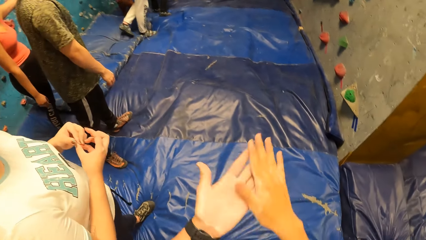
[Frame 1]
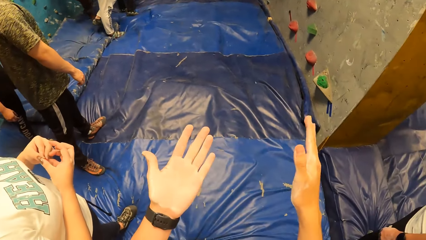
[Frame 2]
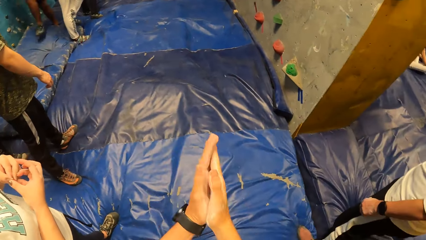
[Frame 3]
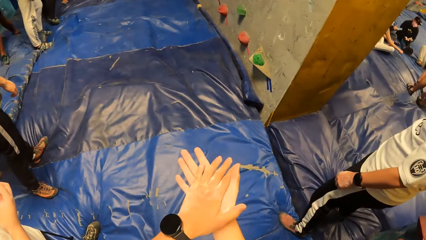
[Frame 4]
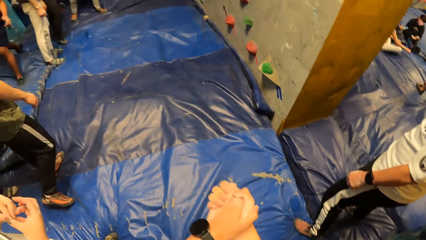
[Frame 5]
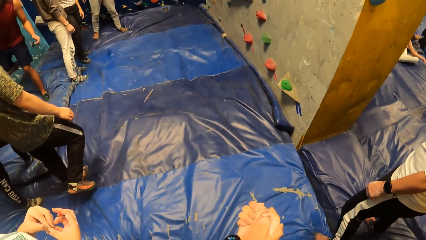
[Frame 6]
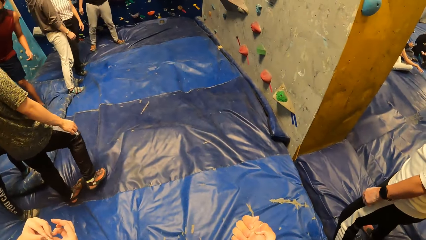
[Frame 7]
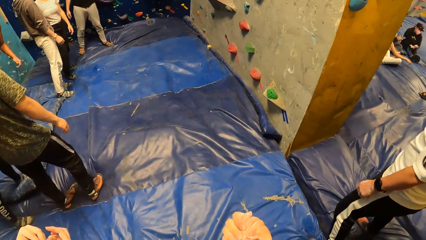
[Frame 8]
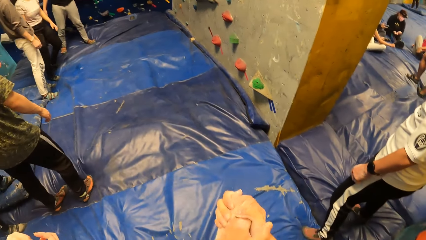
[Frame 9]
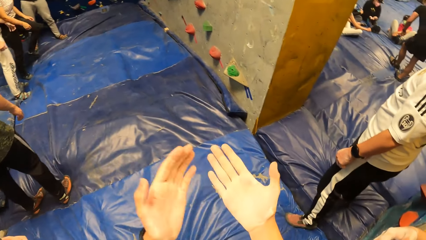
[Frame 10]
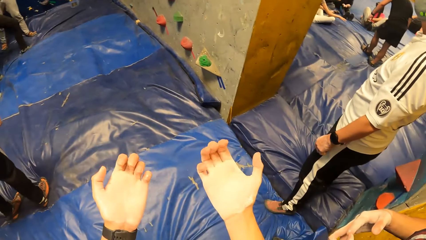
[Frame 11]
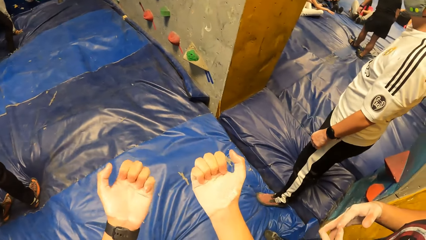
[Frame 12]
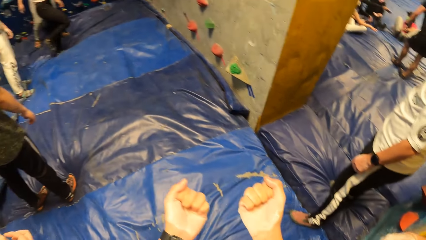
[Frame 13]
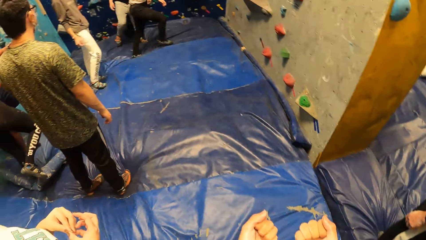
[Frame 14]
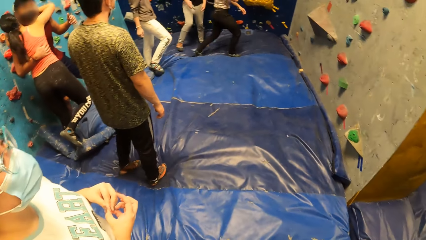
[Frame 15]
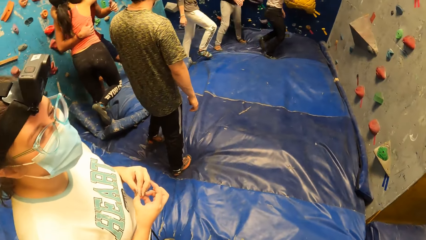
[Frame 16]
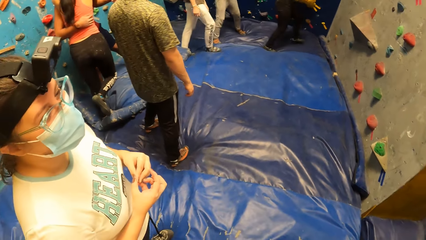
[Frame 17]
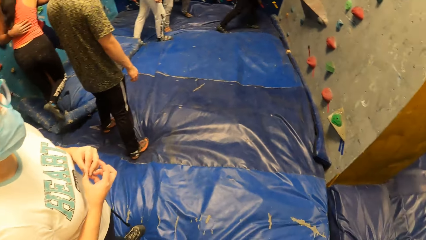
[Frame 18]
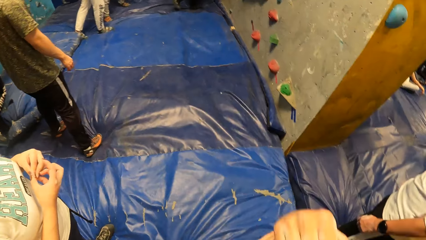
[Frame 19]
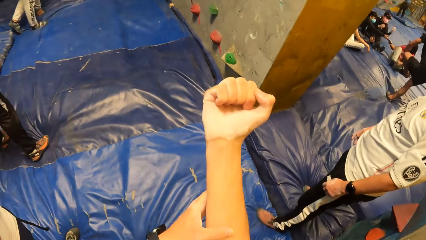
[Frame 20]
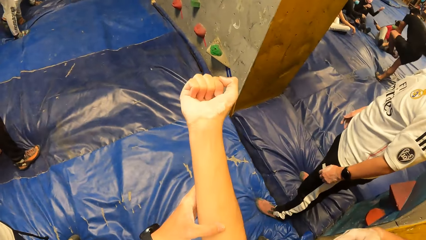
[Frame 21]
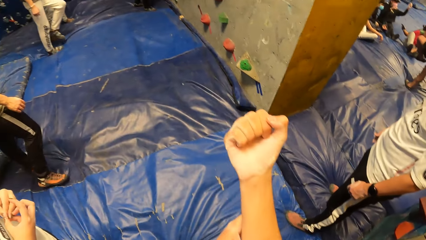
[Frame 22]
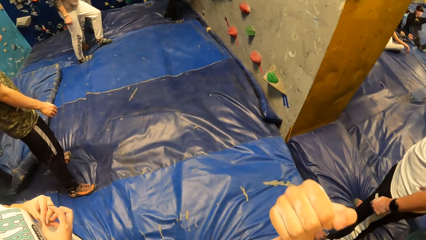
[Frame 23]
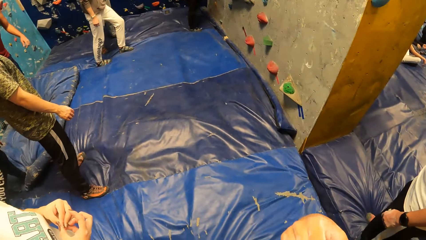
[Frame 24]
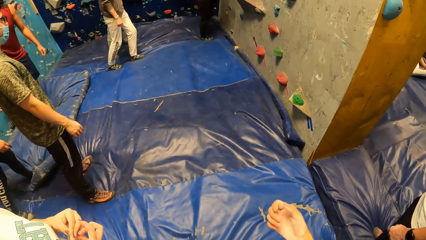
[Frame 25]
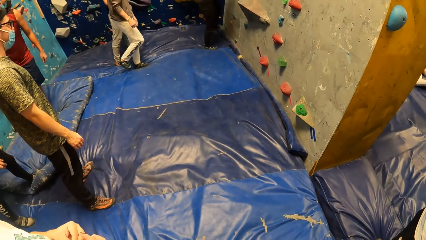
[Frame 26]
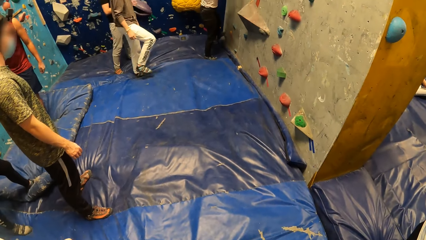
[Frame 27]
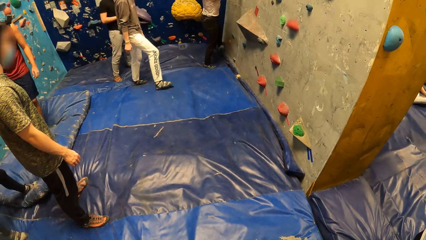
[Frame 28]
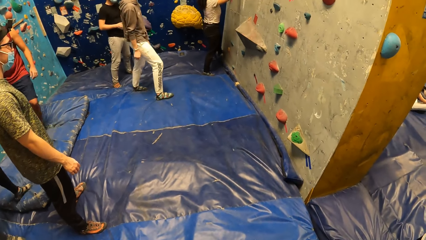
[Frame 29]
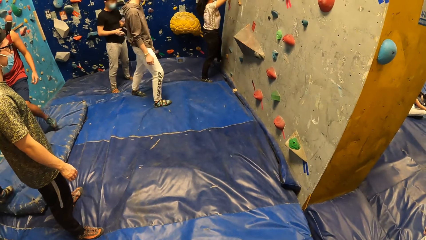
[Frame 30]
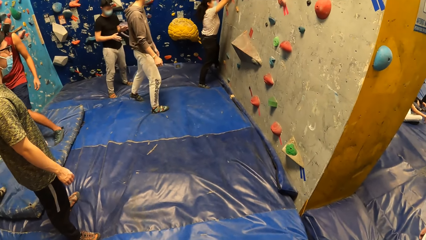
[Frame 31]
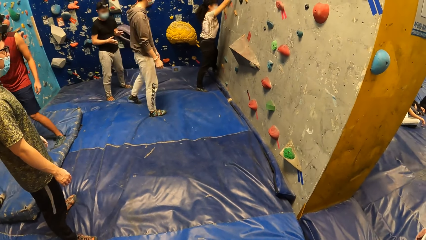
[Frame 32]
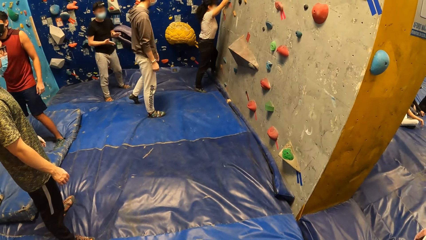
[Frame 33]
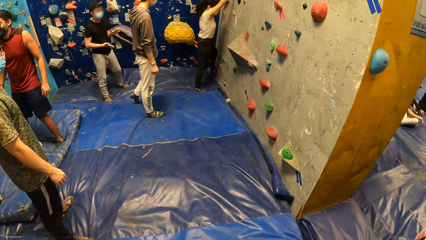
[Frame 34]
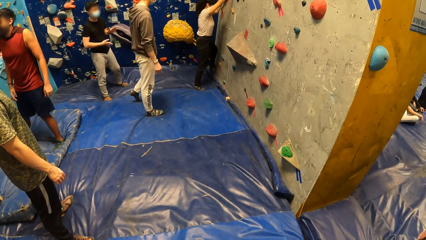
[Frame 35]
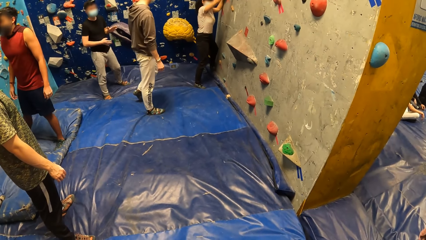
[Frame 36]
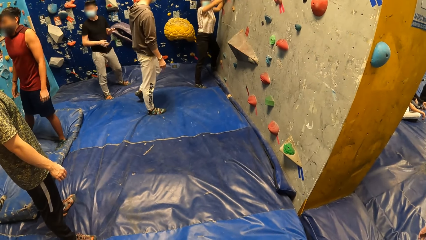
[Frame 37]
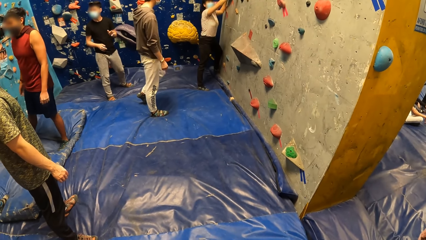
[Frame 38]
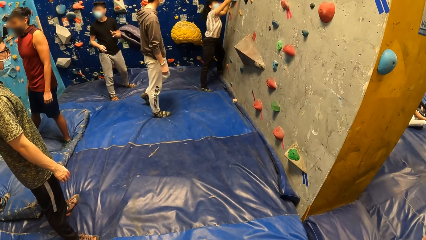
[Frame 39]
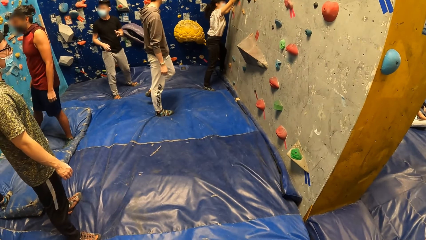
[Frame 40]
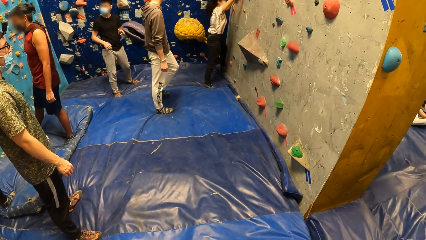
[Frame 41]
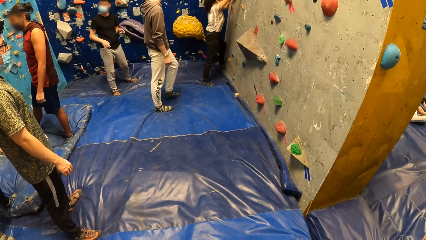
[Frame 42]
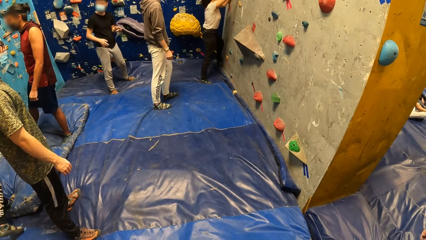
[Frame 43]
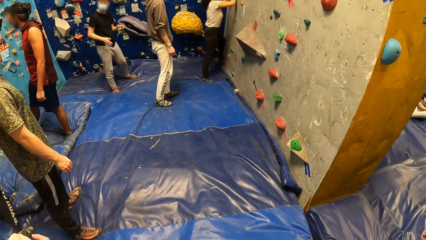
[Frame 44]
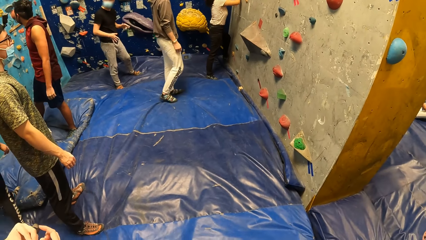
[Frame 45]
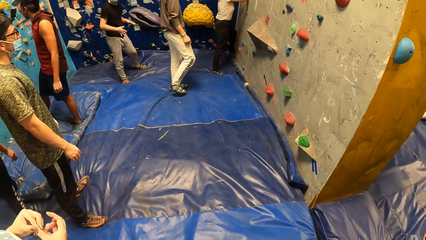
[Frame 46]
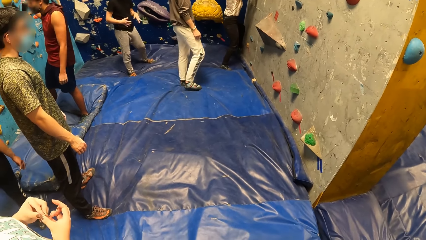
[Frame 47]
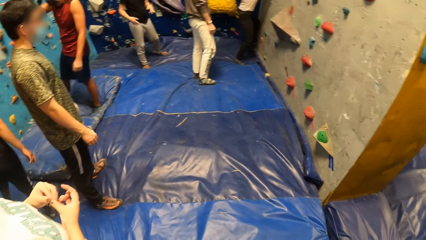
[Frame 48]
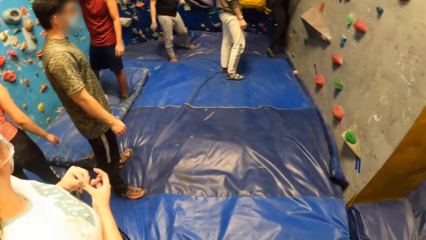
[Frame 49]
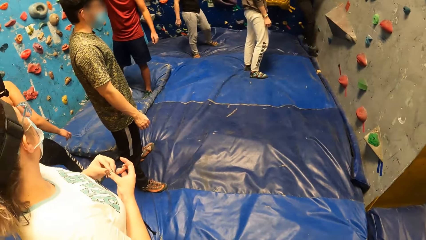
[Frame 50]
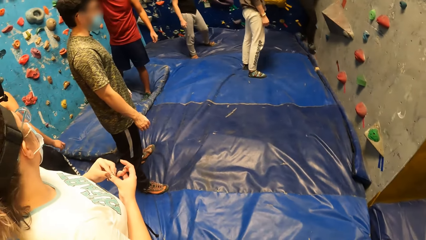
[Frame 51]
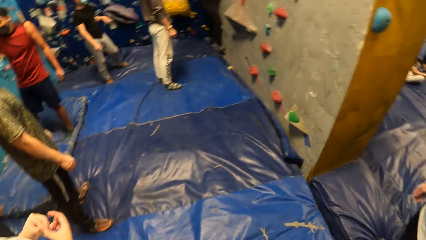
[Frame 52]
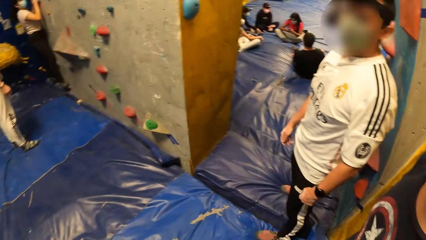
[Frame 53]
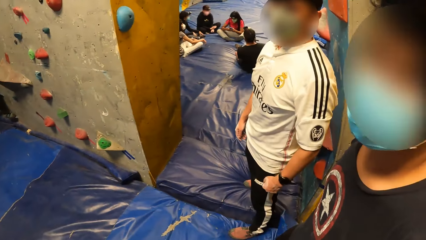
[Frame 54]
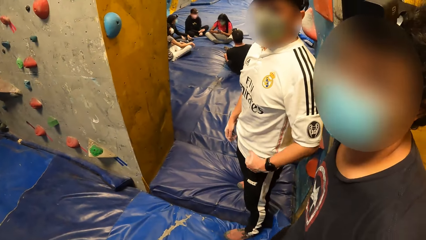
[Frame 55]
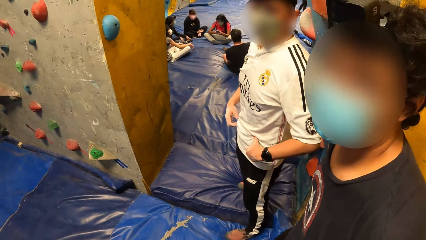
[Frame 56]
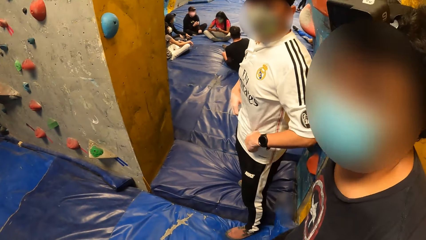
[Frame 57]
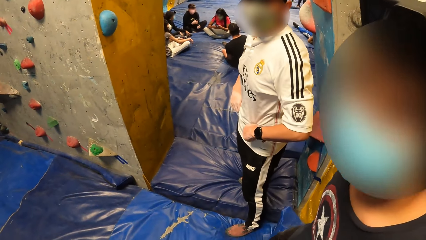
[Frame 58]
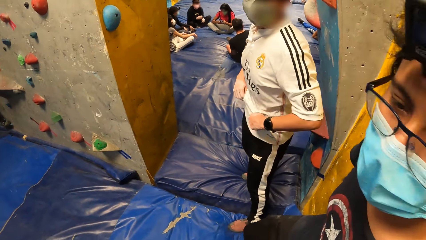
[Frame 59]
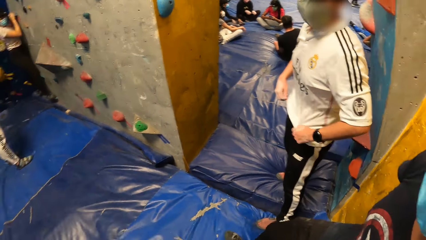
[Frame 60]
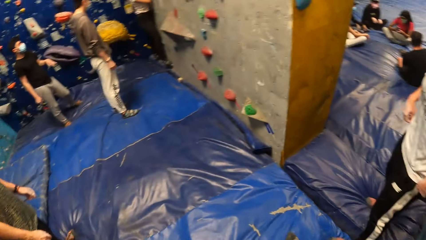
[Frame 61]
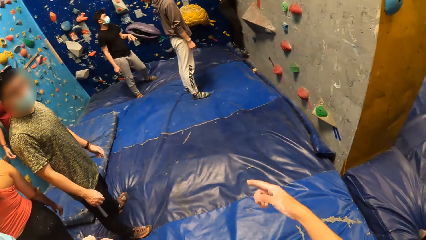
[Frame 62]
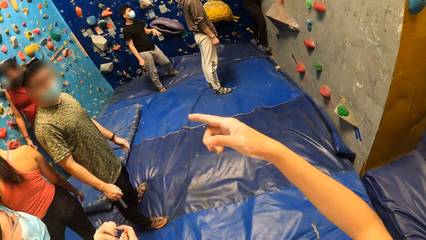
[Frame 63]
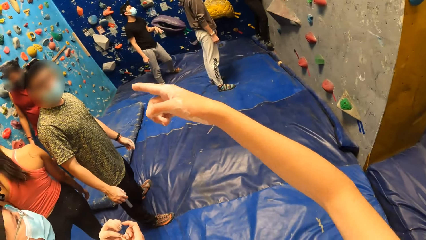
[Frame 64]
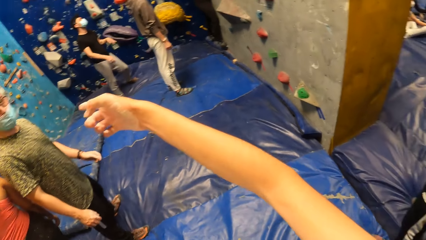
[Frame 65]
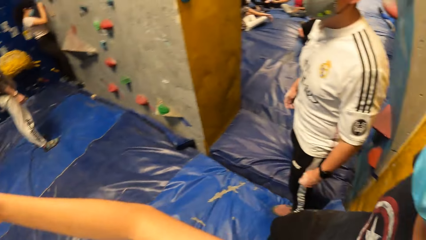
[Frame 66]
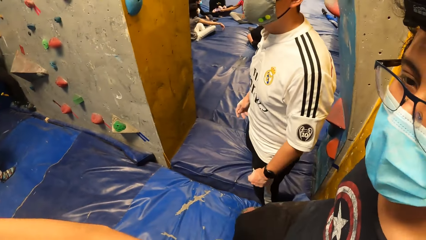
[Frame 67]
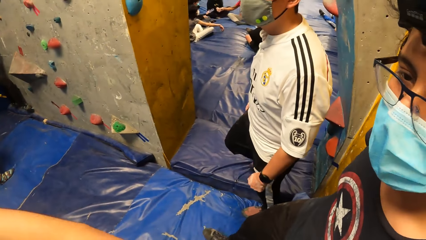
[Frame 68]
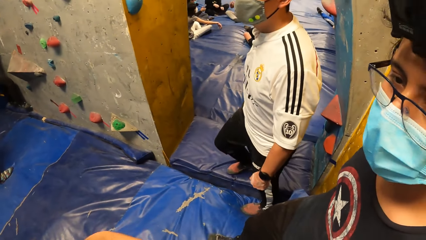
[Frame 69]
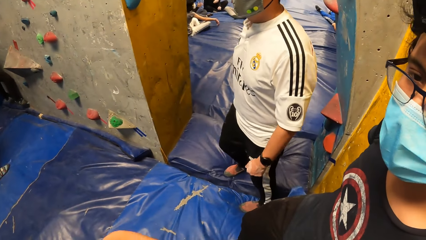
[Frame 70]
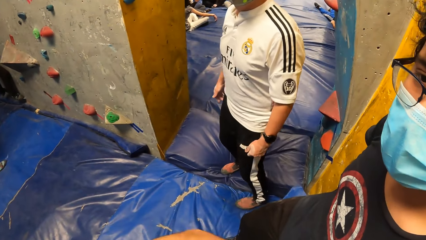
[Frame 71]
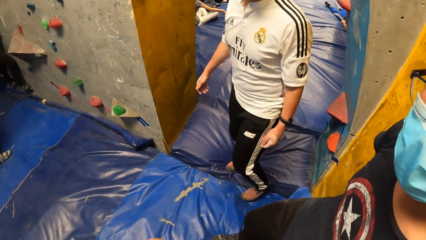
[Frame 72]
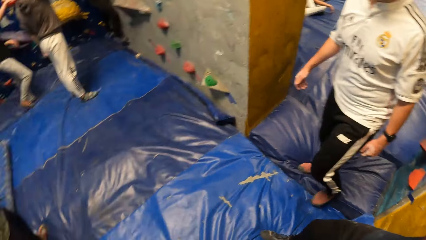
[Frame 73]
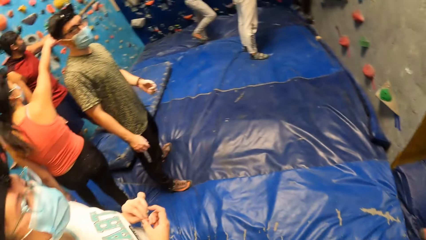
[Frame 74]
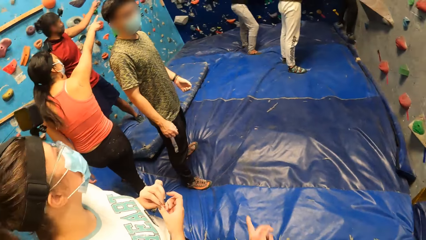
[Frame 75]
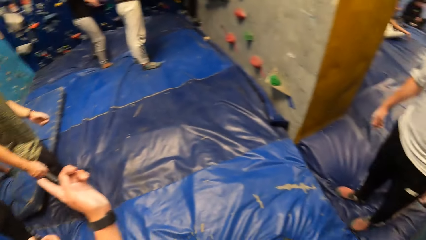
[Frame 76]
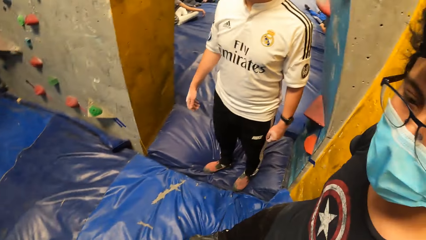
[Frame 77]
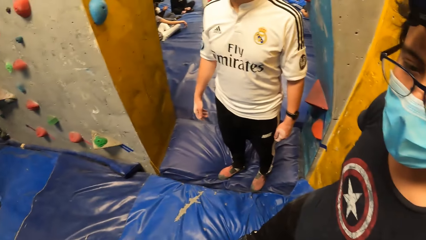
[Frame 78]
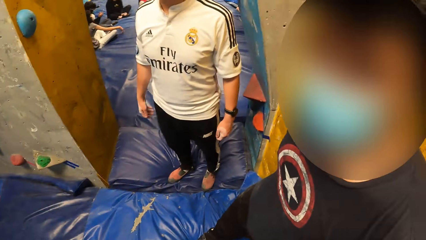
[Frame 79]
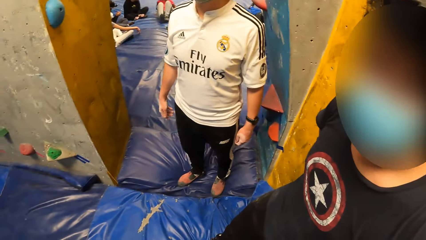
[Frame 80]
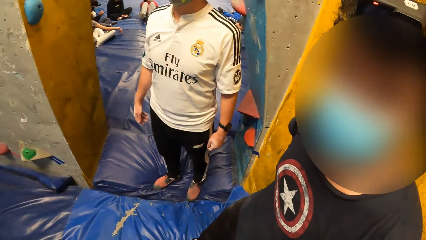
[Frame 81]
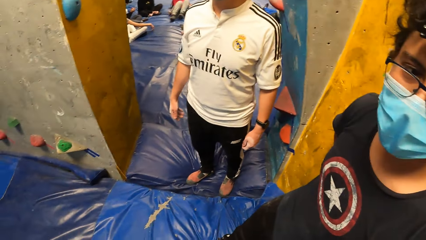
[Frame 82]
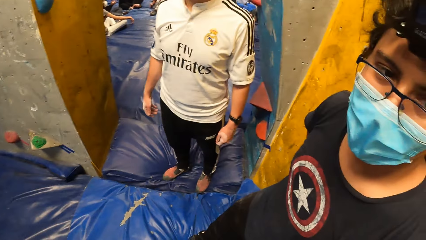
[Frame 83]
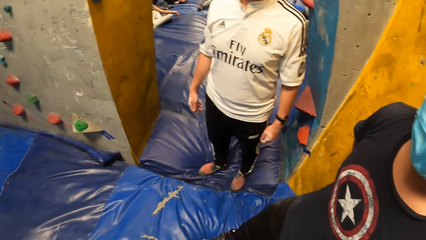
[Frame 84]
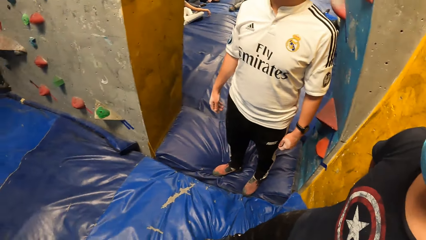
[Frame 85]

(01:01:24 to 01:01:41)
A man claps. A lady climbs the rock.
